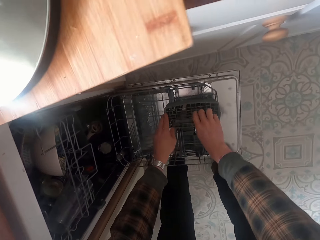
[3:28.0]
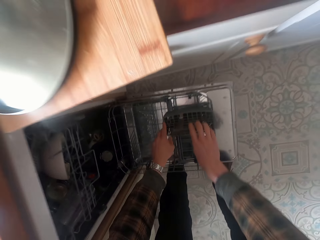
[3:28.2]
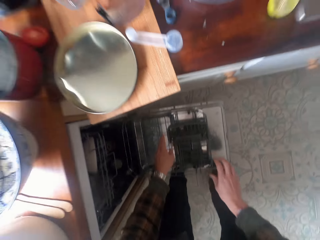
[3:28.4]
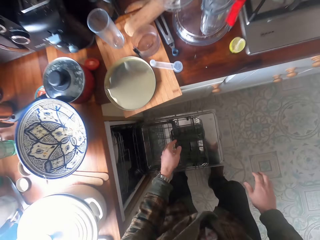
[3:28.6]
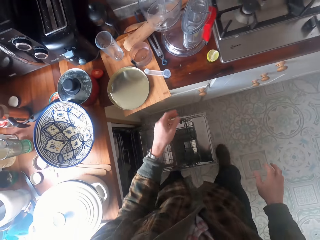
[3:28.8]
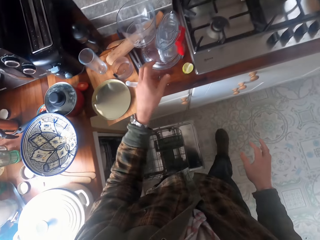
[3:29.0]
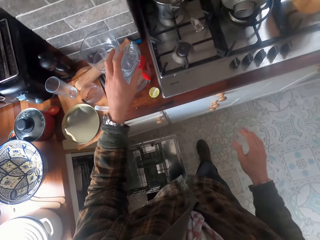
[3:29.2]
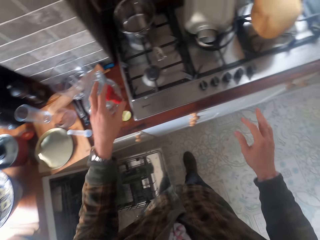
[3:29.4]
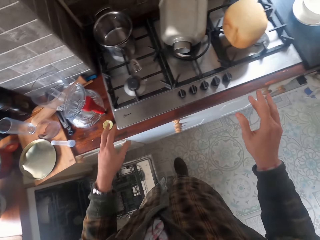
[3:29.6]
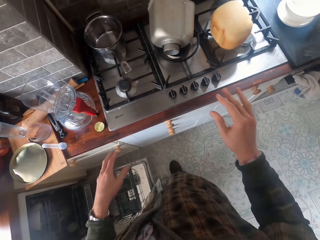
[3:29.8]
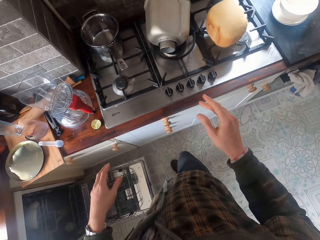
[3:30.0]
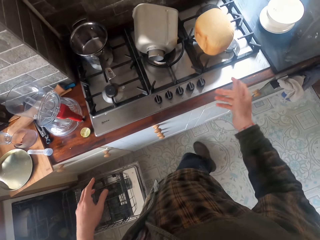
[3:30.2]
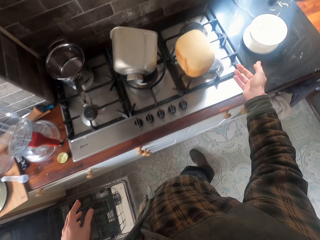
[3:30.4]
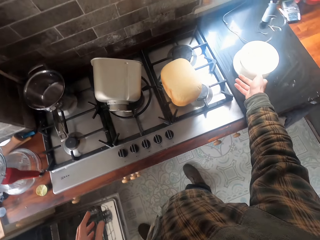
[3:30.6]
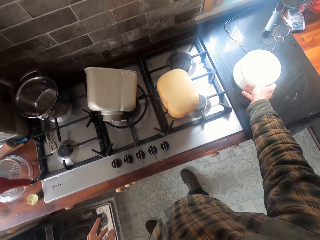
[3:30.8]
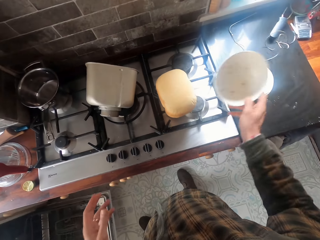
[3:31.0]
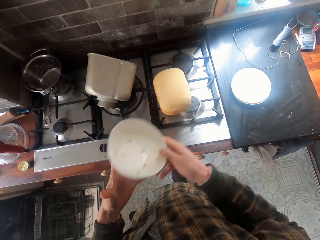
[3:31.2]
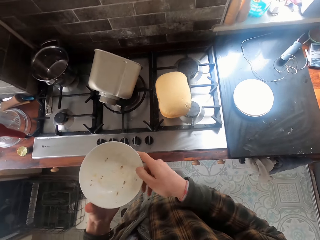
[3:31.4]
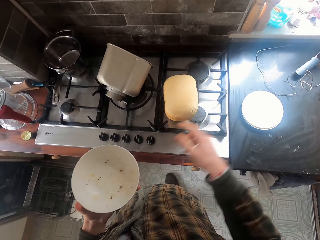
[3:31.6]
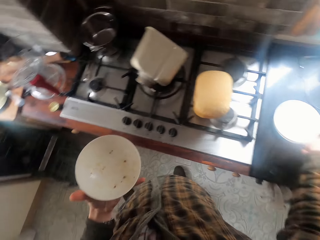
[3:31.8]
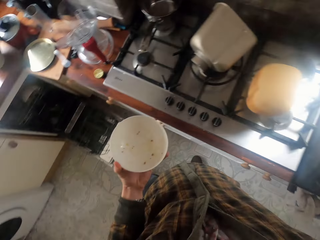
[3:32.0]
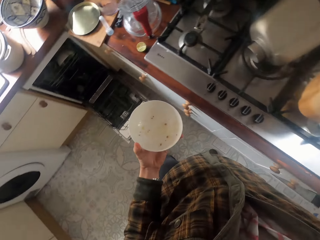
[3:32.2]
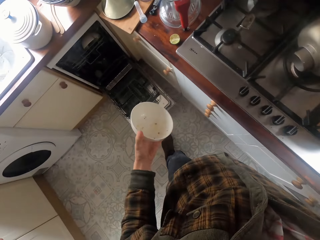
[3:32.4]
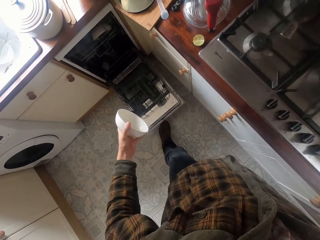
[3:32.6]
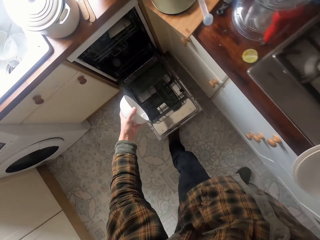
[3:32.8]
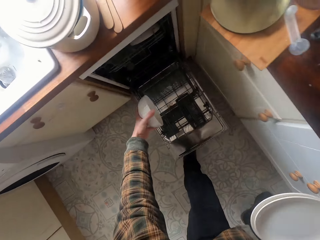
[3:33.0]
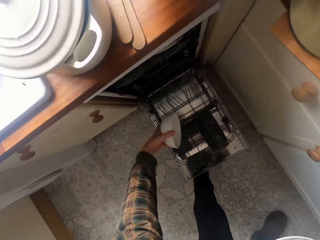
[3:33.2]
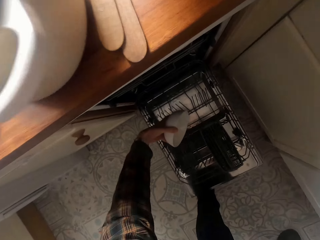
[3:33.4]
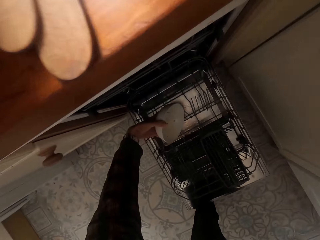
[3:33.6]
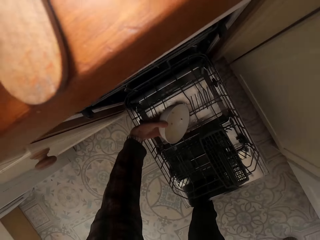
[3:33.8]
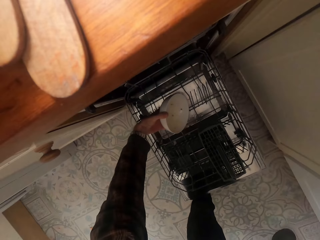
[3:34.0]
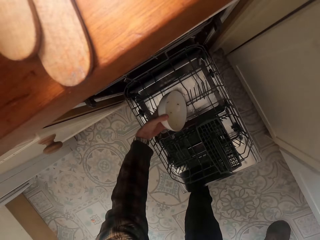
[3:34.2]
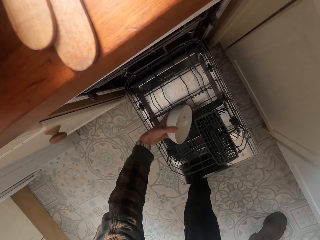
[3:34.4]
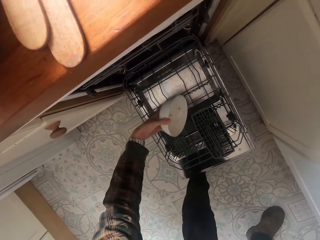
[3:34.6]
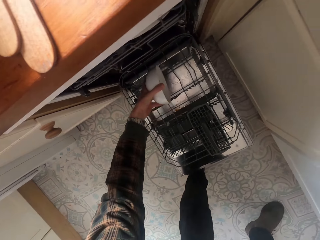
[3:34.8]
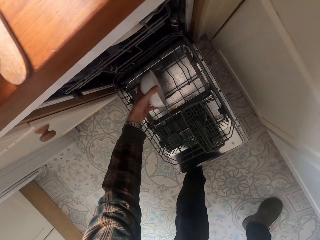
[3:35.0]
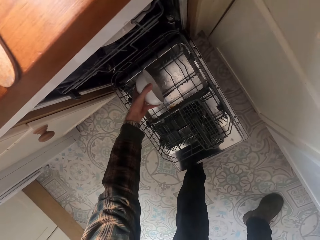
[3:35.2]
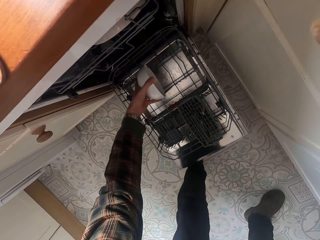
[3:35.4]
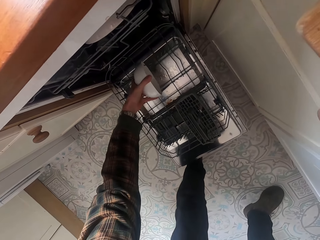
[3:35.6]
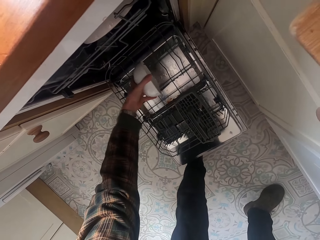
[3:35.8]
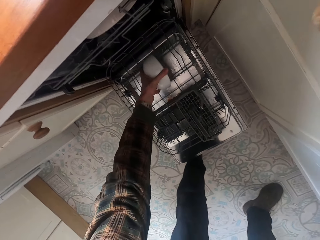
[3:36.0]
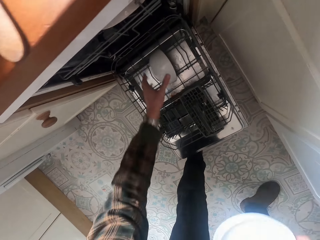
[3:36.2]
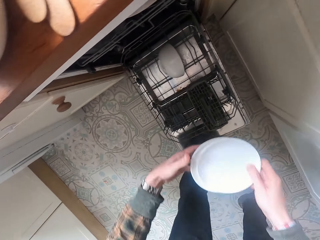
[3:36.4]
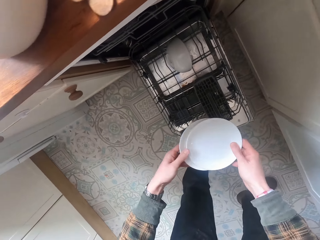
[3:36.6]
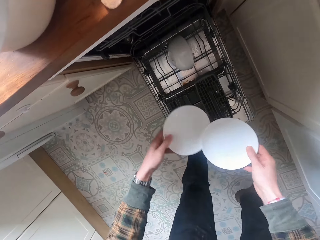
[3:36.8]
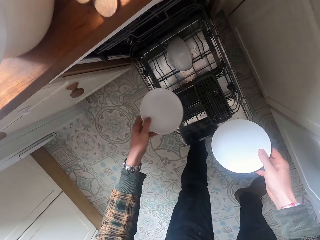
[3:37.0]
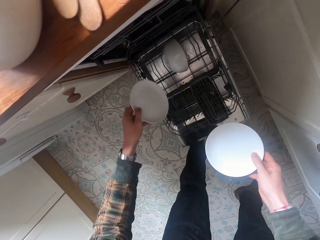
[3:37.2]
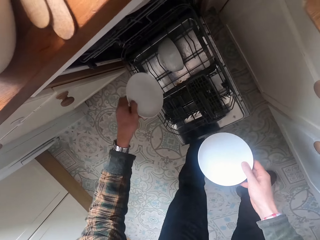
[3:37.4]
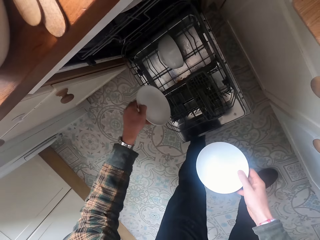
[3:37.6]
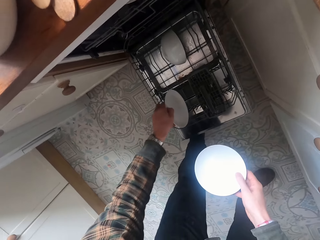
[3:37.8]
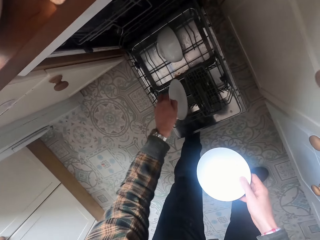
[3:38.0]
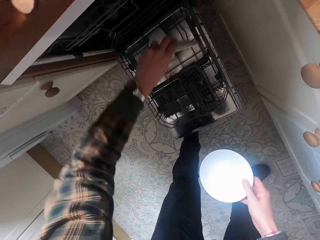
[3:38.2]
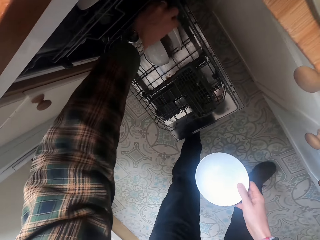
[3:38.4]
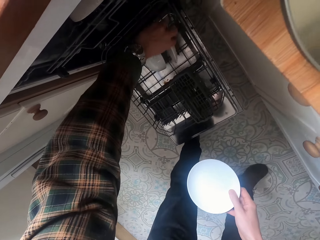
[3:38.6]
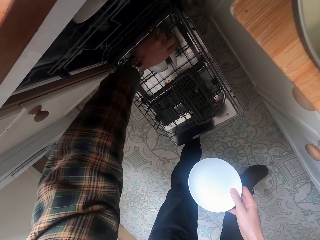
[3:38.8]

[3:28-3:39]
The camera wearer picks up a dish from the counter. They put the dish in the dishwasher.

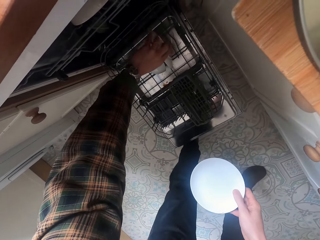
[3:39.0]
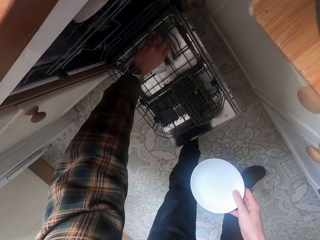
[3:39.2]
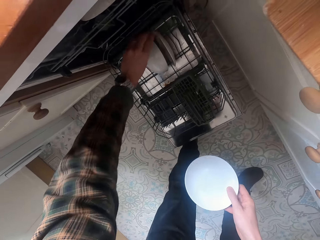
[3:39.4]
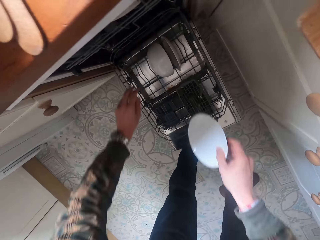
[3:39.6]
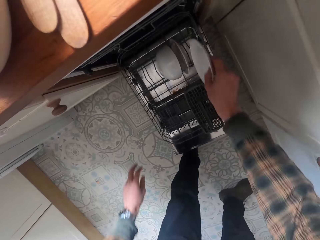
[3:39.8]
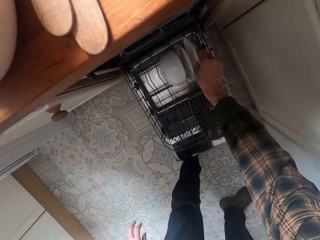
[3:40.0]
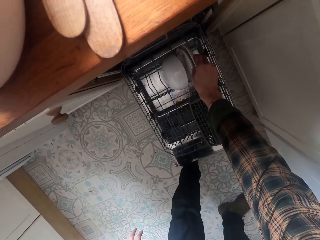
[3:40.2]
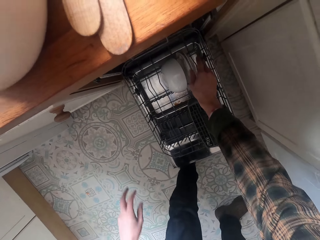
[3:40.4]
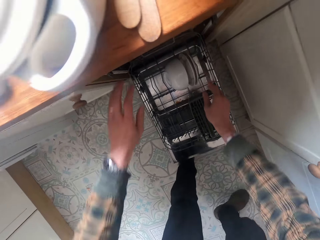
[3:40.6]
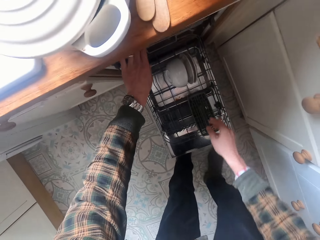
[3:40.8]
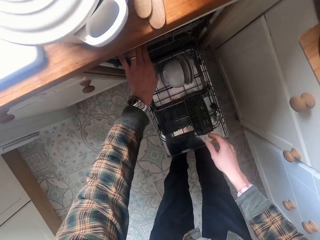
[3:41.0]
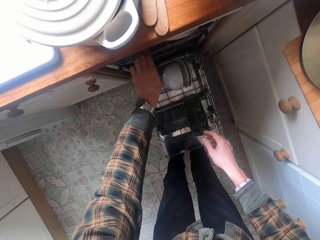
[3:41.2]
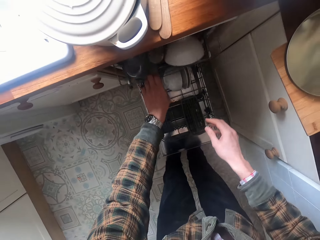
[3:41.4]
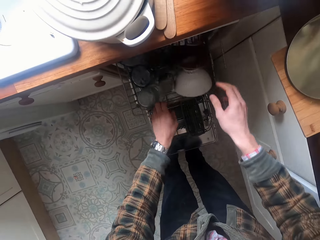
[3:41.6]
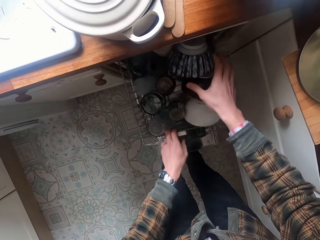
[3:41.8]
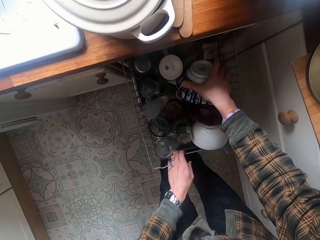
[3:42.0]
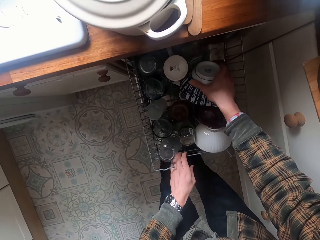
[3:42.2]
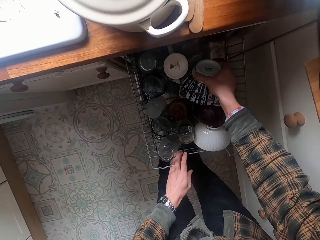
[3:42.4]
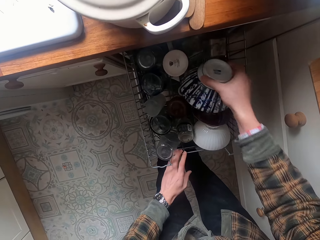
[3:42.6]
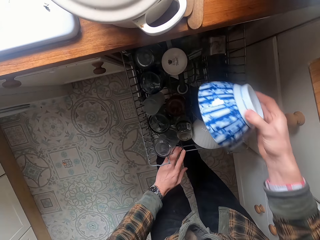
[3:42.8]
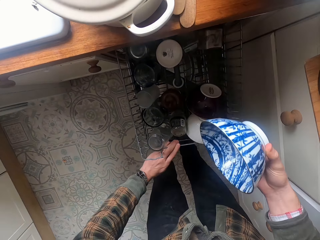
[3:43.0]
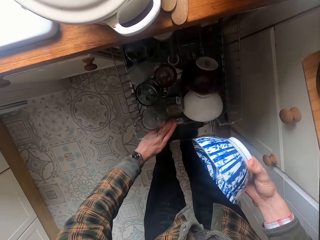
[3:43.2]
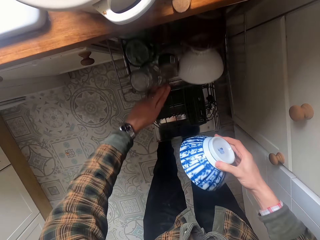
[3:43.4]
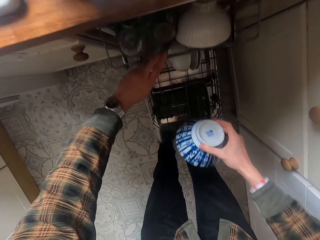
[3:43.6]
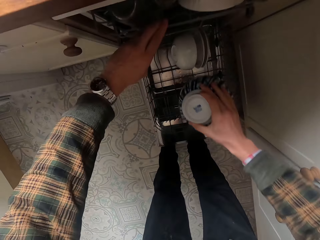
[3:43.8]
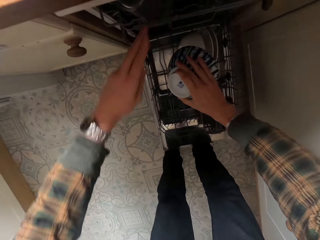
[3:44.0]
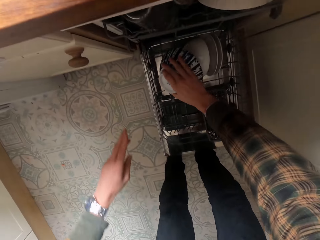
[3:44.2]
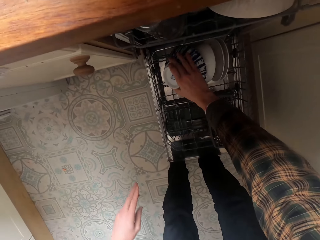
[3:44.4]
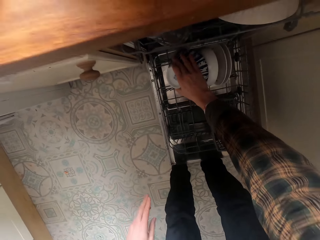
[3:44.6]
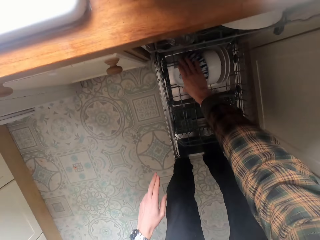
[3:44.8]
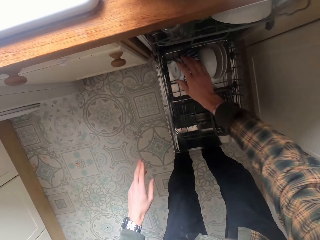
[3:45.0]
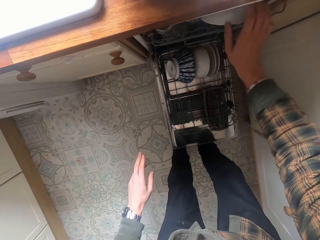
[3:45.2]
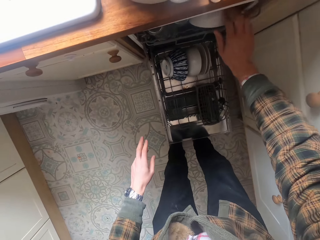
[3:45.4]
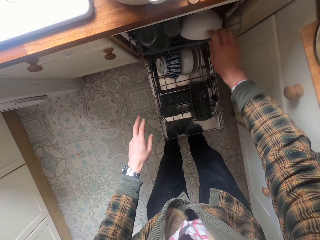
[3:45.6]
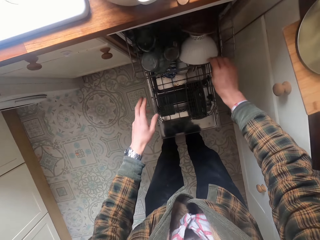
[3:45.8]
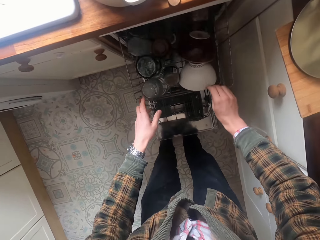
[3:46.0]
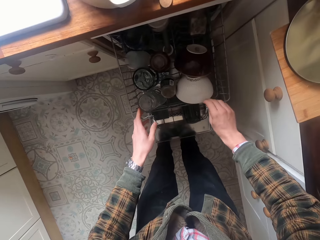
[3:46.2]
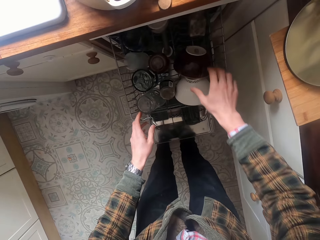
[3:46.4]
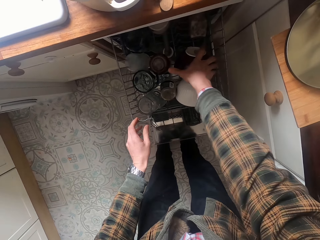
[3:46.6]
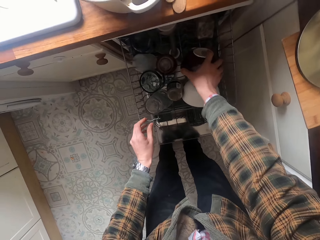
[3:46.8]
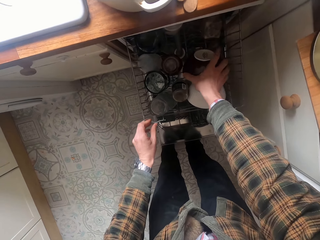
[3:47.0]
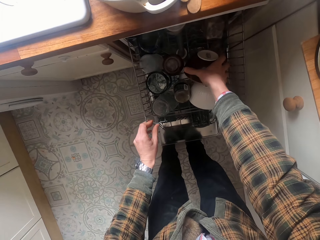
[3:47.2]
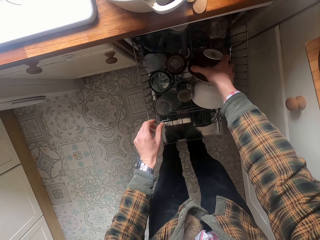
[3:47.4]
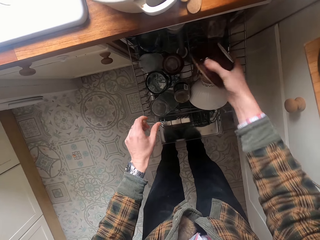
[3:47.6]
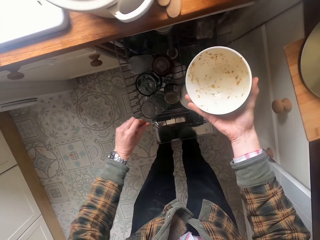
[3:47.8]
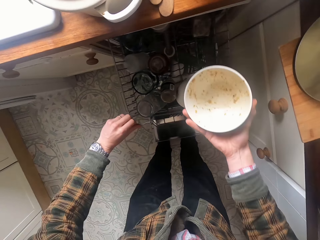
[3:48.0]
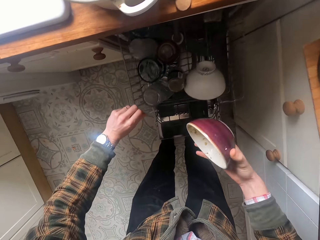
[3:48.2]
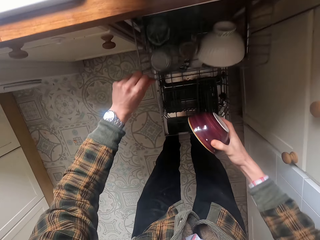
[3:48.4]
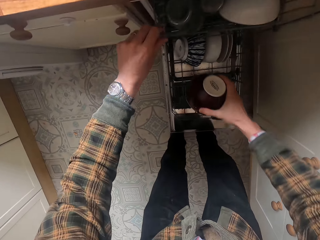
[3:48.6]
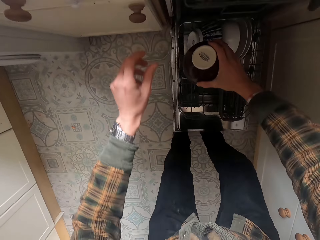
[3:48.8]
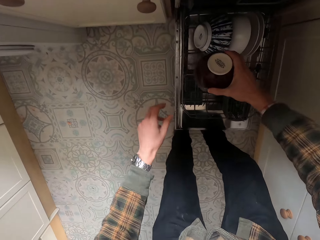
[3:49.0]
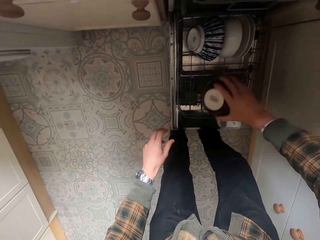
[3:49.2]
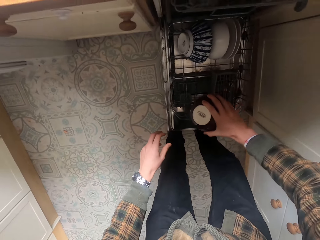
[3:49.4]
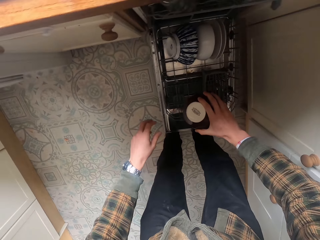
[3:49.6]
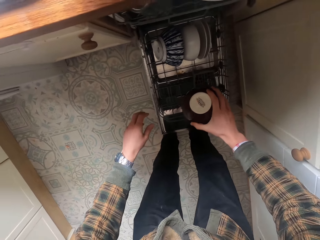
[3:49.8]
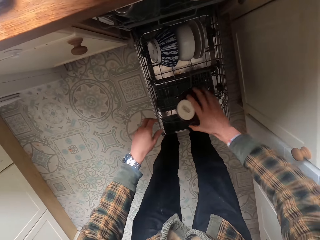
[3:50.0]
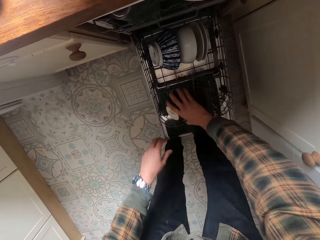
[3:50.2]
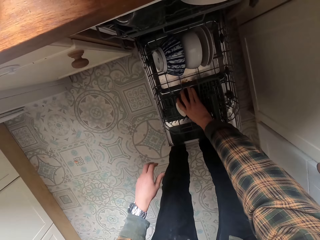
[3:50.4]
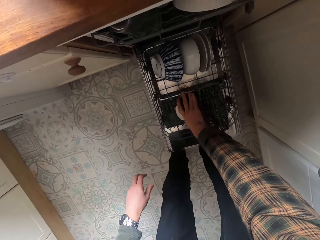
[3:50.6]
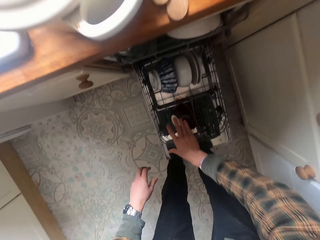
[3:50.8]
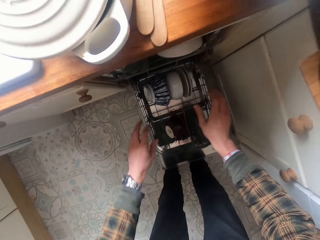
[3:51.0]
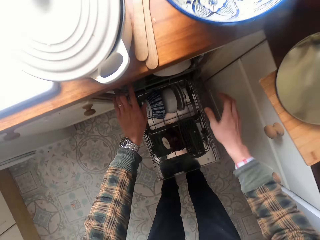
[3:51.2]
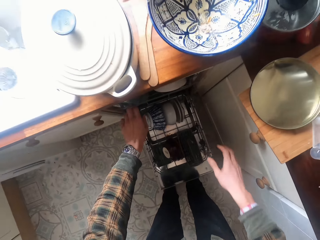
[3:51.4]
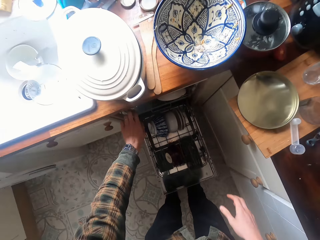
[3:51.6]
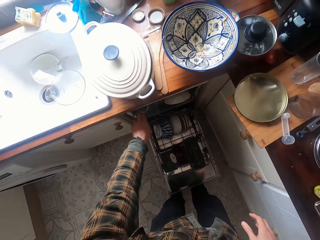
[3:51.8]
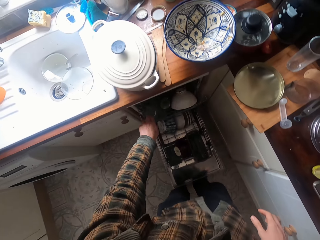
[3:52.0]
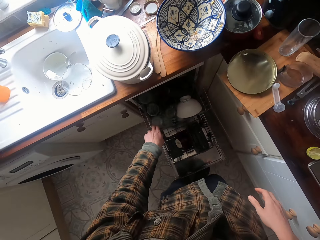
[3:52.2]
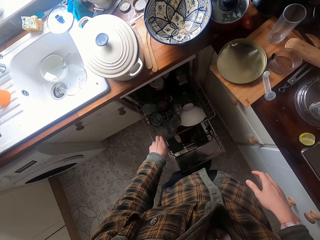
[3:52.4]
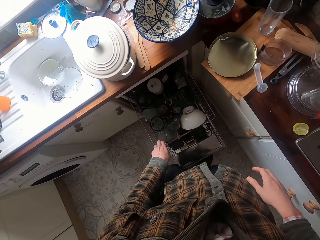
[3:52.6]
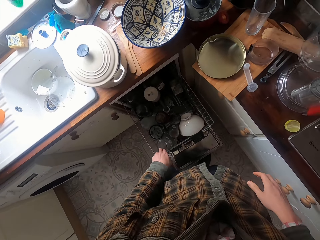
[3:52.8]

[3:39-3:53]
The camera wearer pulls the dishwasher rack. They remove the bowl from the dishwasher. They put the bowl in the dishwasher. They remove the bowl from the dishwasher. They put the bowl in the dishwasher.
